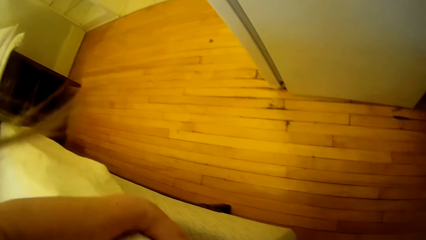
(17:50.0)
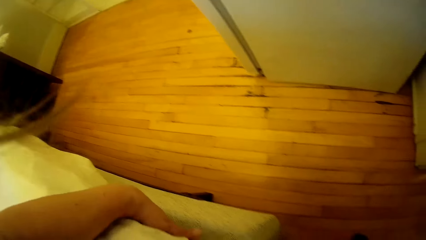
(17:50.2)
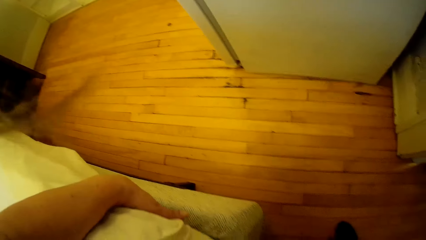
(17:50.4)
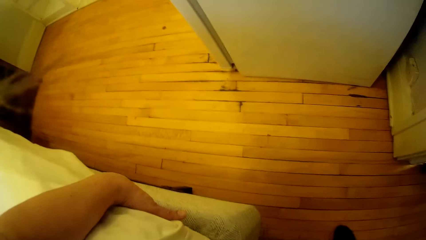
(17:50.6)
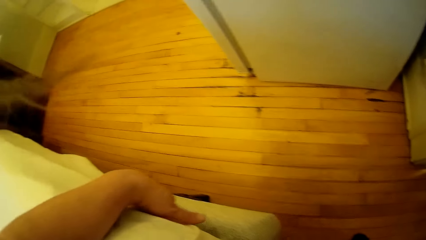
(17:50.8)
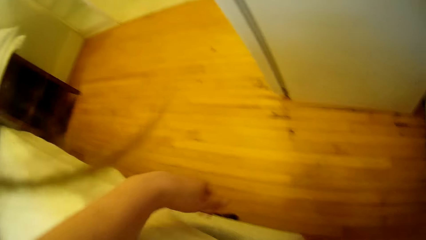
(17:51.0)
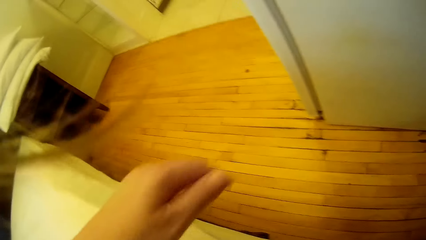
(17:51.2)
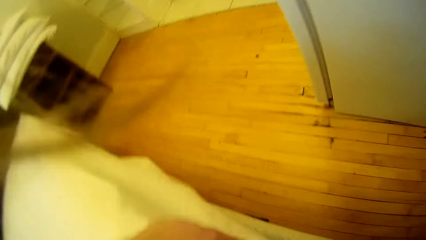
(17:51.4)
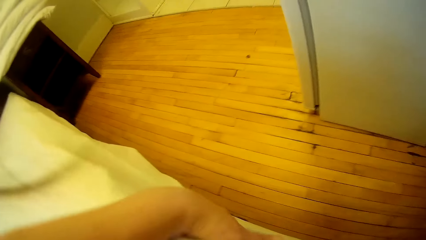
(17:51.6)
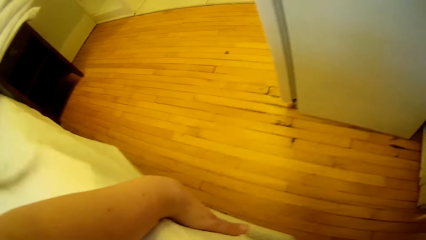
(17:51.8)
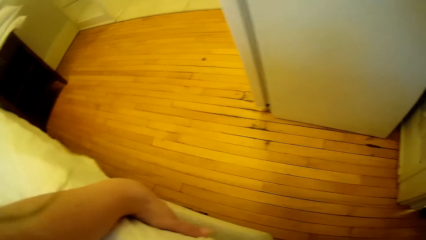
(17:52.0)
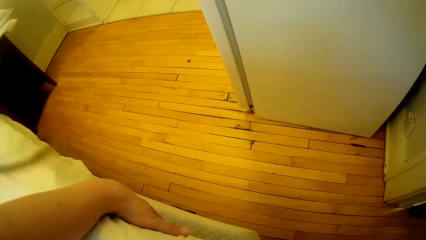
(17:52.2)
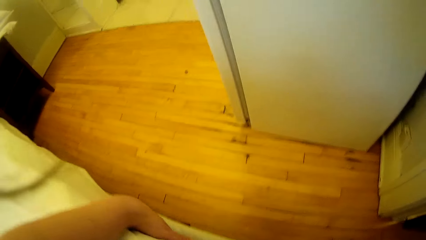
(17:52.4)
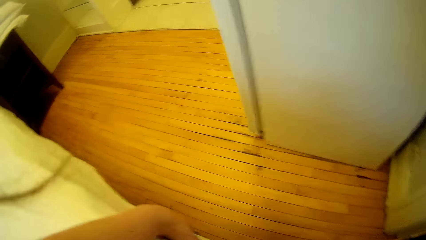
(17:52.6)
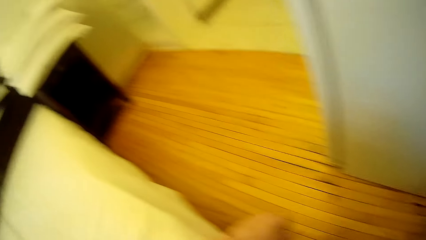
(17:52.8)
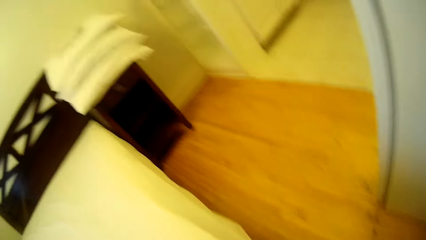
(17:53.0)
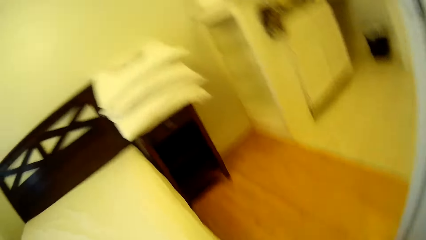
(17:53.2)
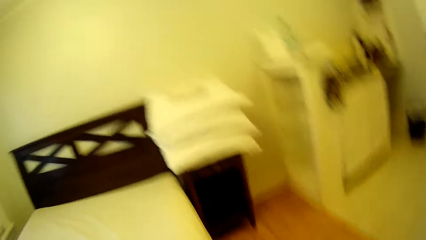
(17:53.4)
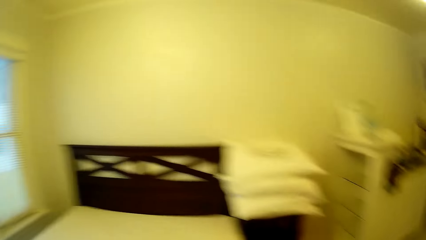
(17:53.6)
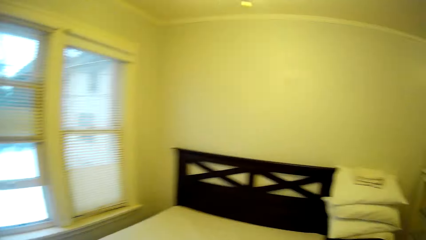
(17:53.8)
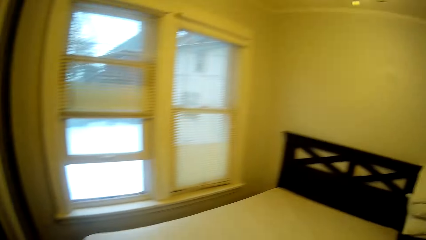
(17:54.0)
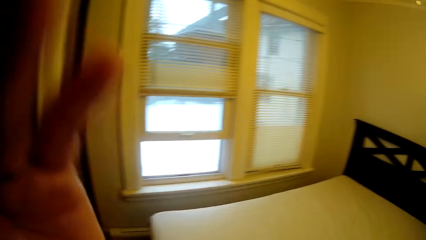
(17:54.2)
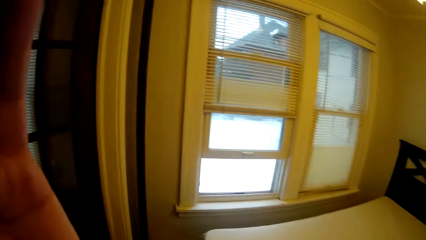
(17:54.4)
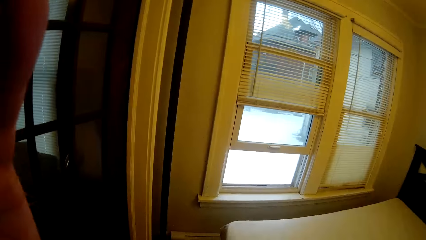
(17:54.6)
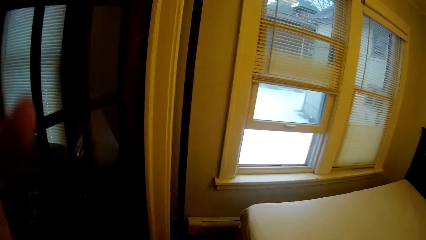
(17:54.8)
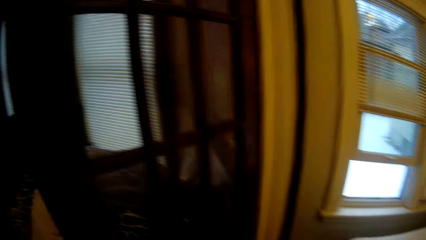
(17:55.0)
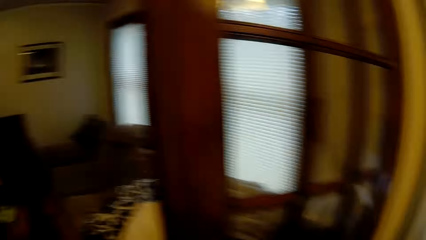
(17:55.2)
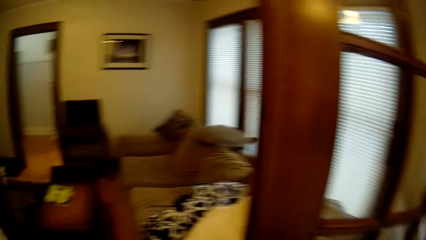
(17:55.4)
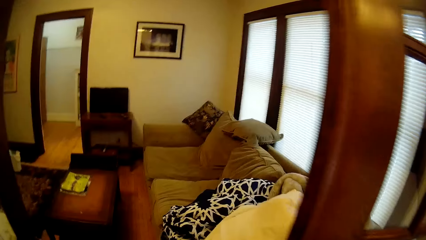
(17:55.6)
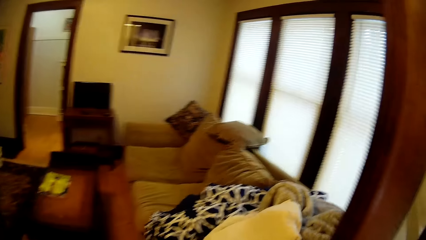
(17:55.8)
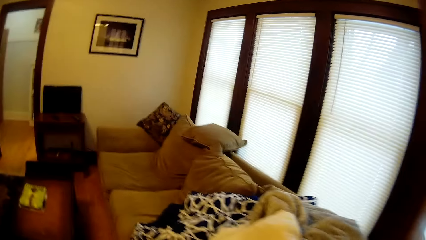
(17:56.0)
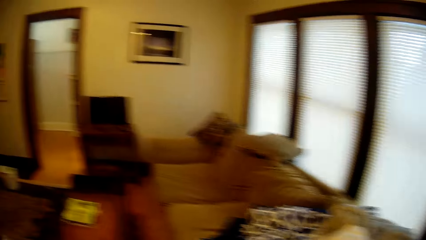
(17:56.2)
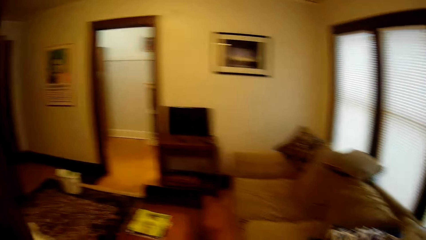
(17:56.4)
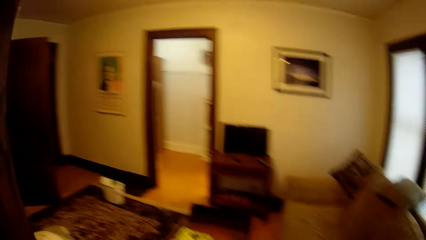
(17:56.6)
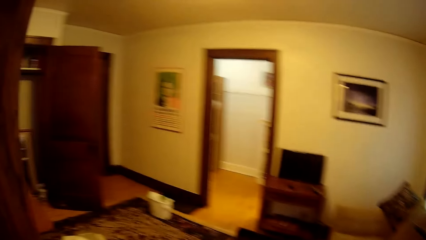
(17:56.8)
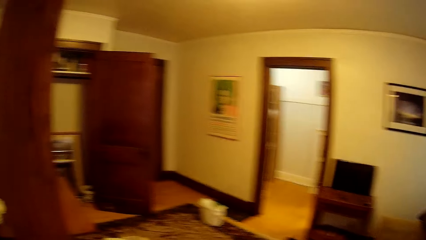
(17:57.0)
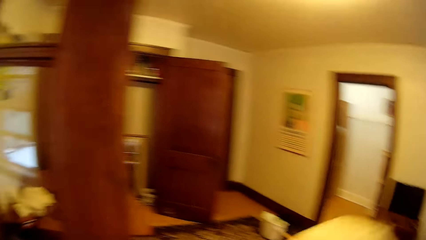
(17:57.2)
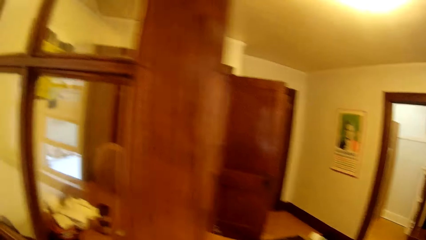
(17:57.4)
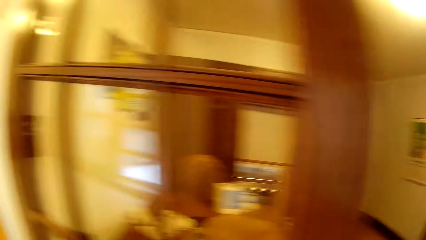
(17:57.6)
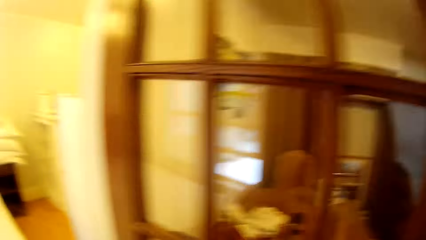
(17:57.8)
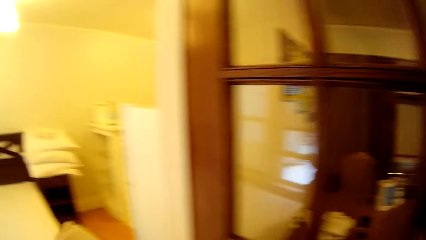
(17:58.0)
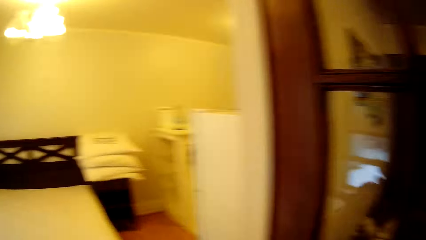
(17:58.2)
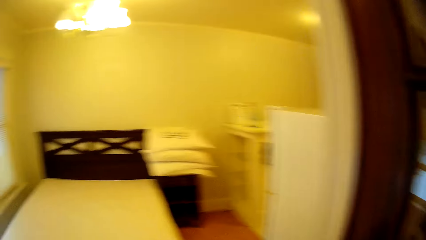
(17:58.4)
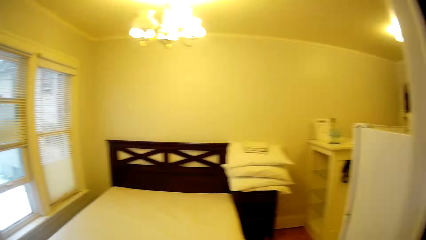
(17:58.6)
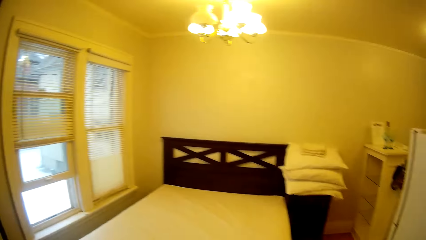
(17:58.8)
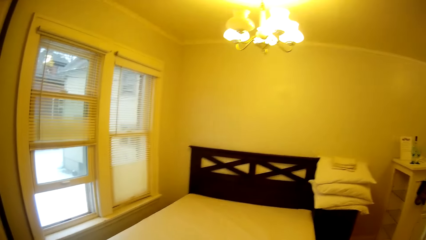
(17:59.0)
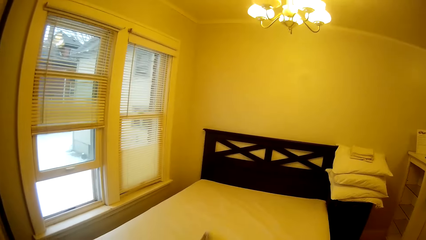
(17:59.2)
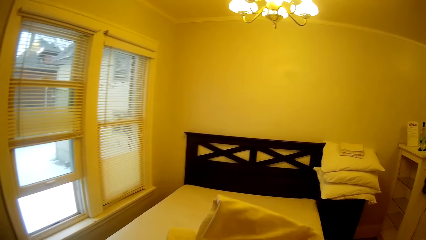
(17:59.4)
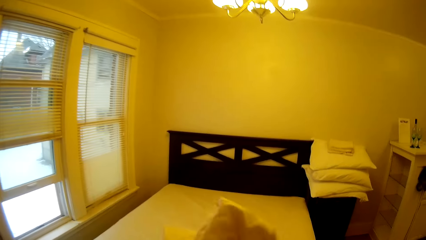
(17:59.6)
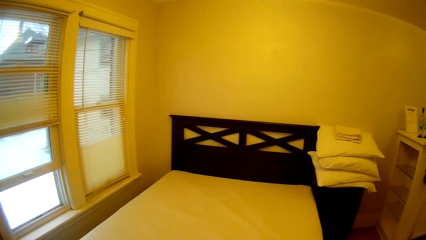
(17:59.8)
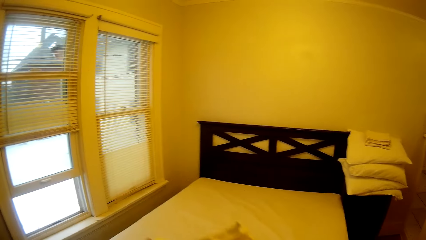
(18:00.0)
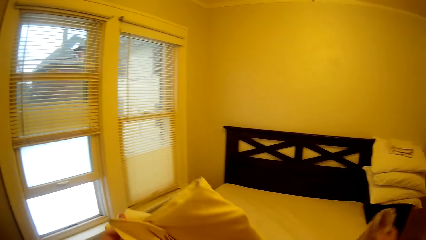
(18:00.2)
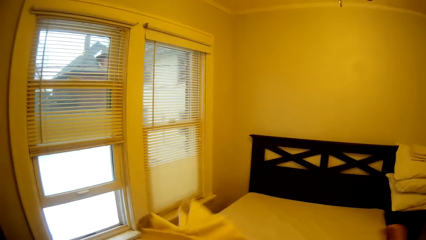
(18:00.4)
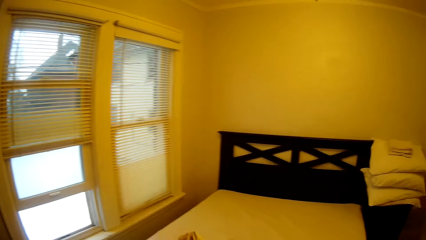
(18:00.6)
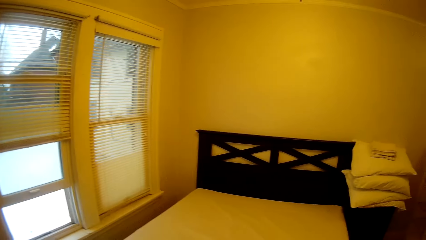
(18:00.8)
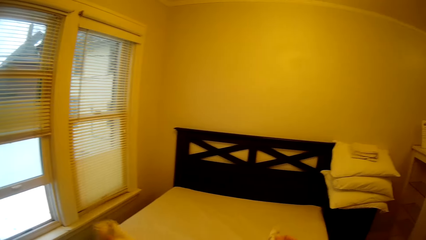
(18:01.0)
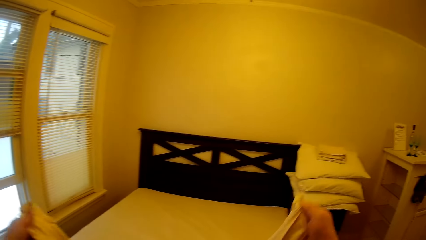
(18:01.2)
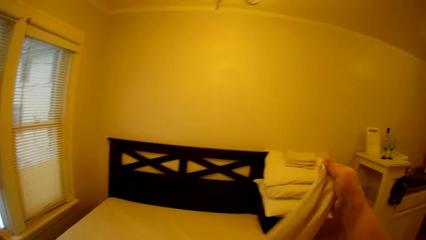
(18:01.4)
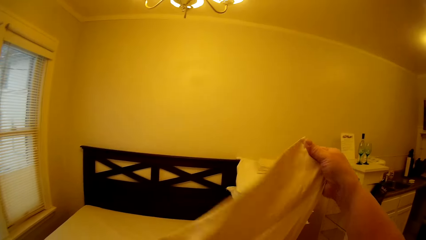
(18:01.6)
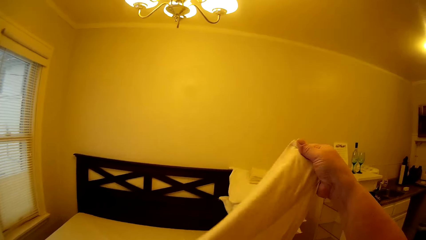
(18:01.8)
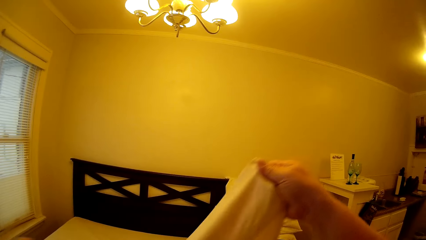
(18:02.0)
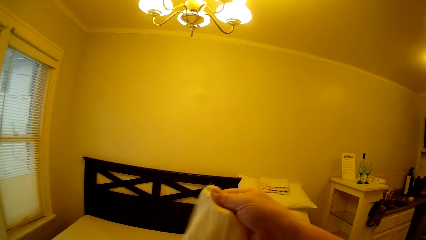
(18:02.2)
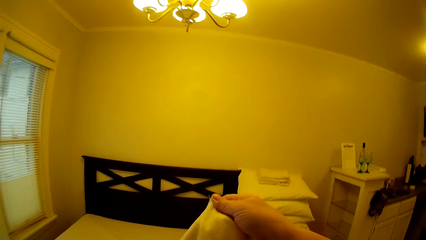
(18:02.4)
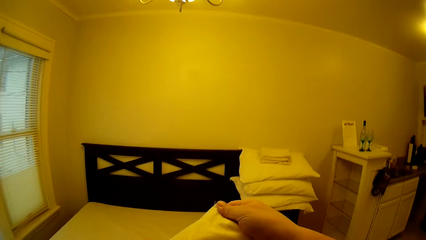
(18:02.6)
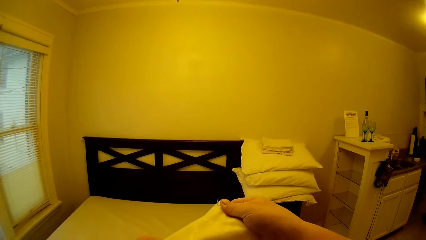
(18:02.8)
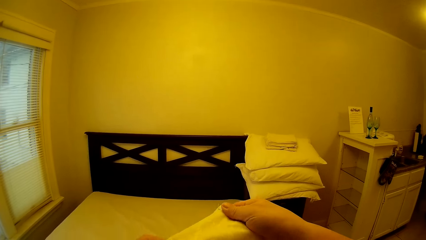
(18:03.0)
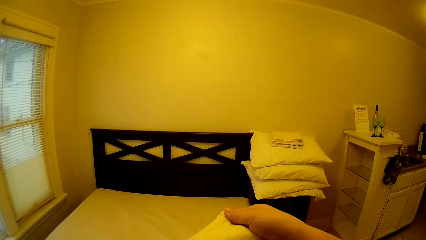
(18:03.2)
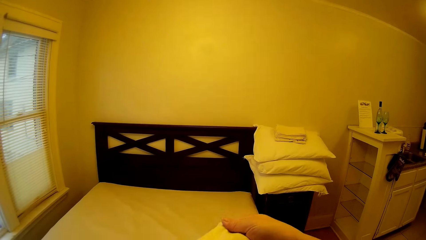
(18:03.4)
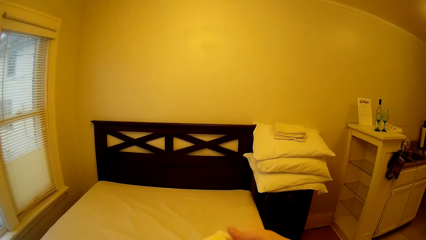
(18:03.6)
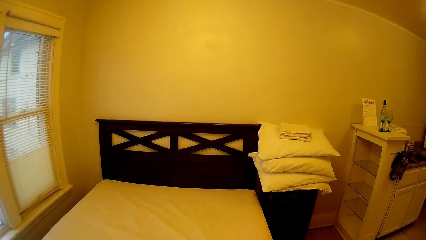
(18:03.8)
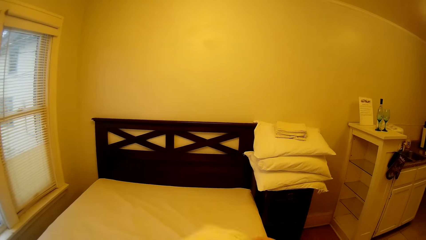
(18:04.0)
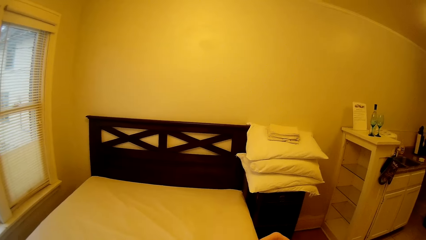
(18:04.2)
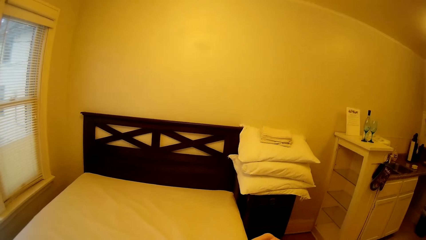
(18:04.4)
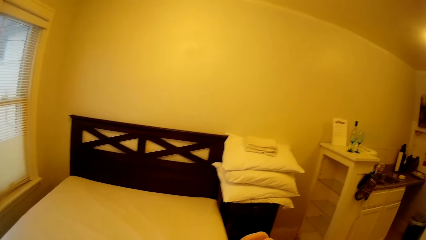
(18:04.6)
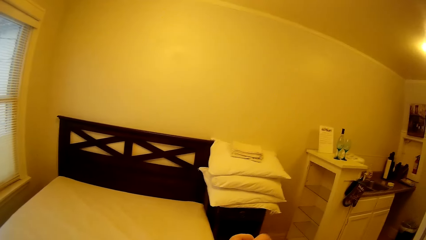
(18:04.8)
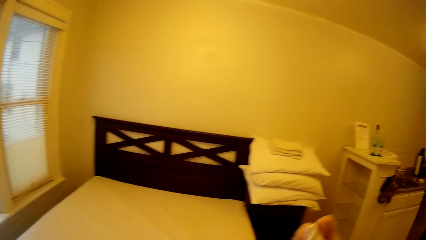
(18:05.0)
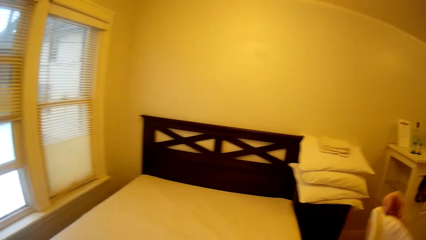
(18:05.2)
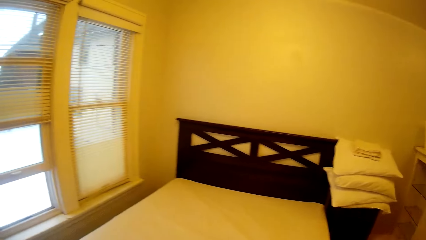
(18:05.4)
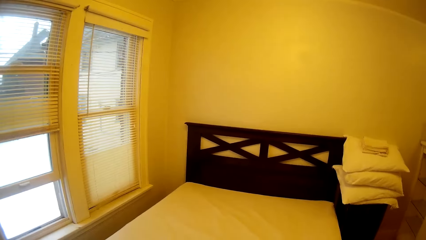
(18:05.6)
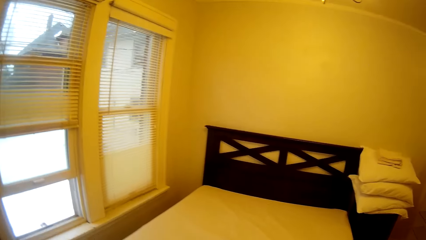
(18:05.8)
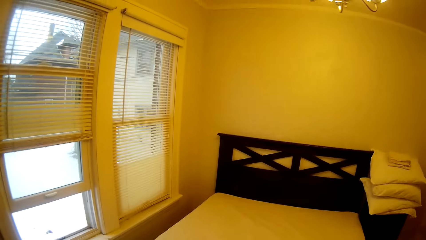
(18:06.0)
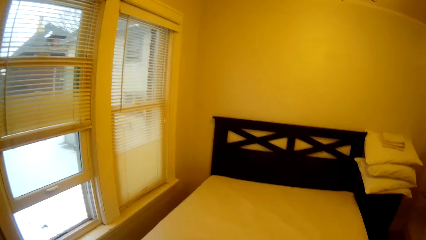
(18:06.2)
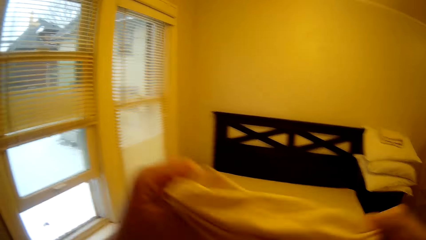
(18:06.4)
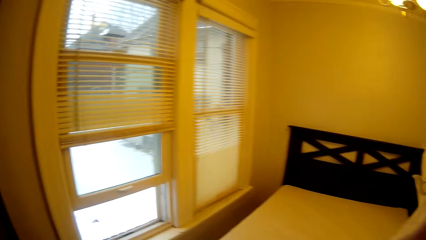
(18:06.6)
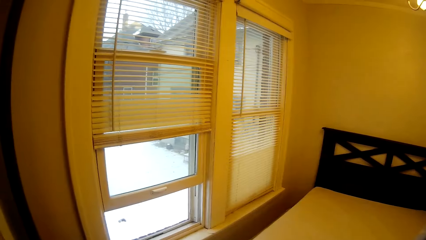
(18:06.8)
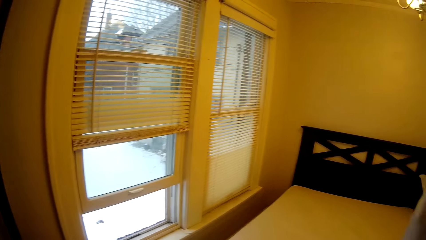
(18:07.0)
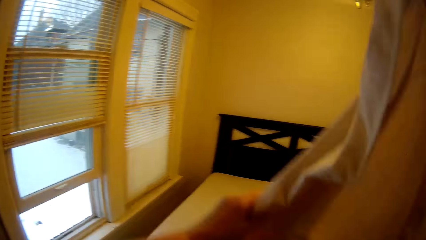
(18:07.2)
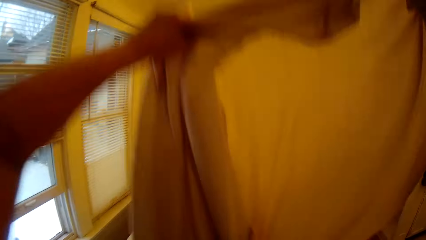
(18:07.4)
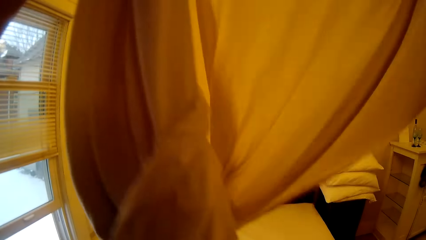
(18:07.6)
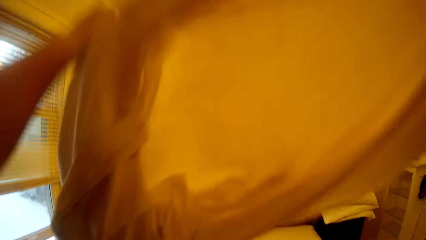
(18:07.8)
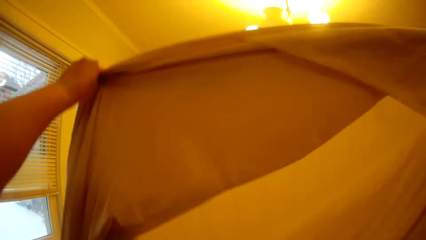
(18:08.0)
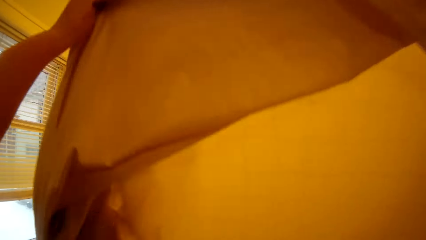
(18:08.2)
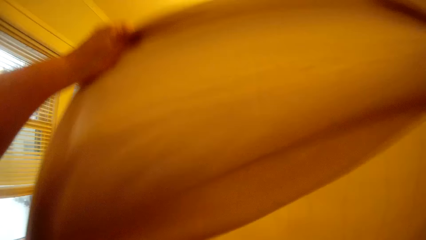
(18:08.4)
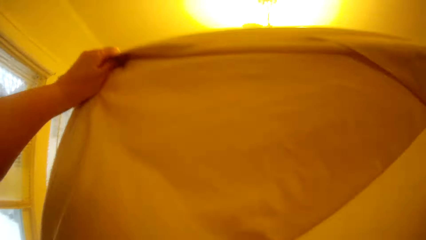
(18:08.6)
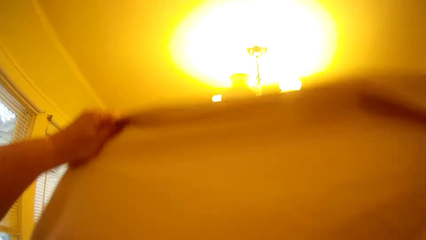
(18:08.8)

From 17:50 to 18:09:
The camera wearer stands up. They adjust their hair. They fix the camera. They walk towards the sofa. They walk into the sitting room. They pick up a bedsheet. They walk towards the bed. They walk into the bedroom. They adjust the bedsheet. They make the bed with a bedcover.
